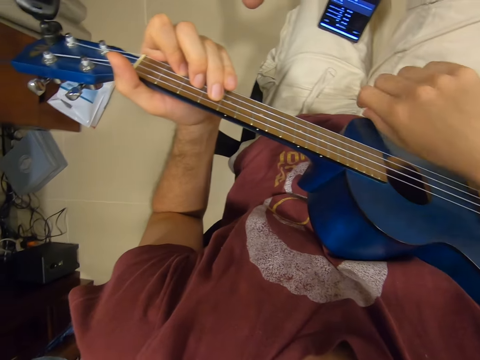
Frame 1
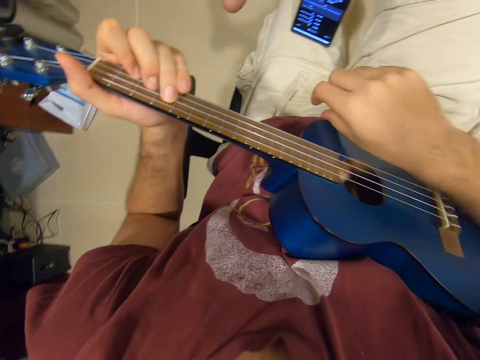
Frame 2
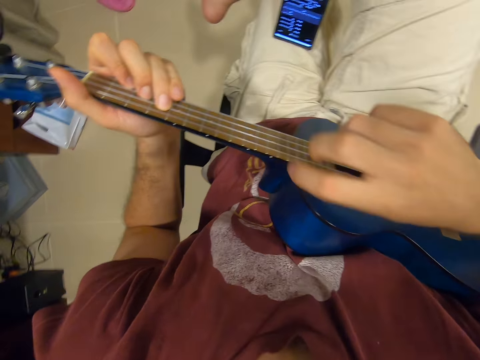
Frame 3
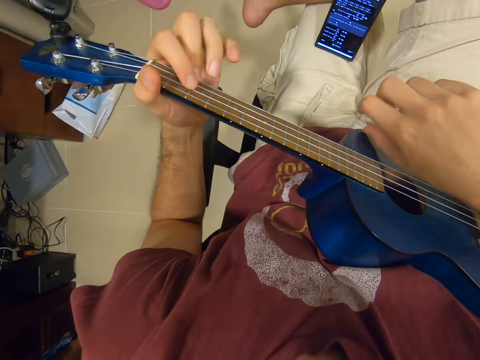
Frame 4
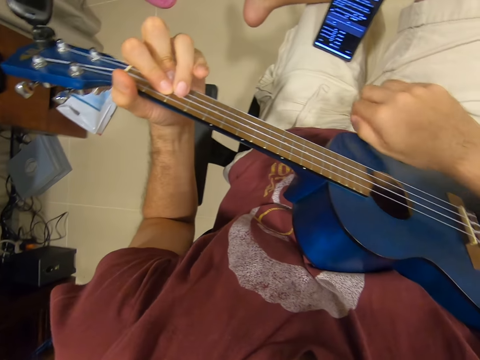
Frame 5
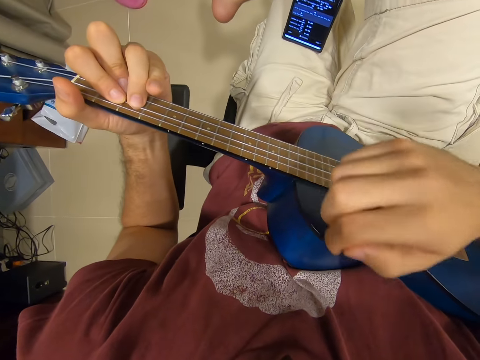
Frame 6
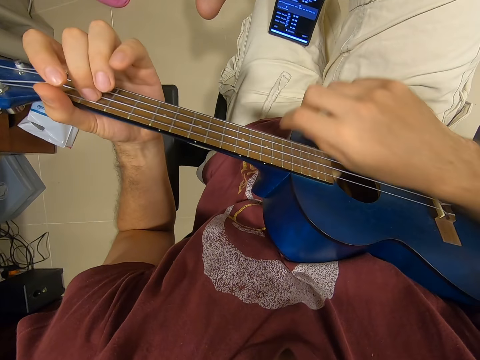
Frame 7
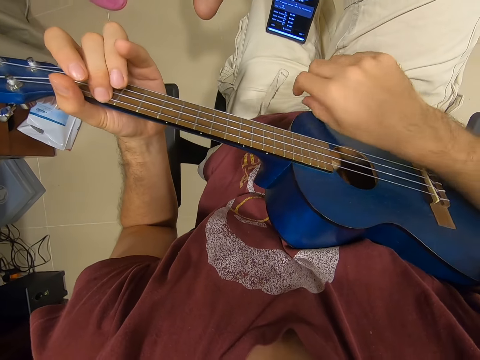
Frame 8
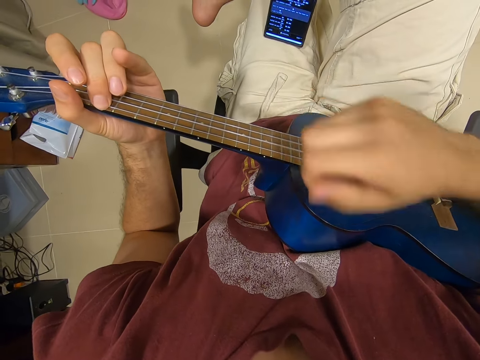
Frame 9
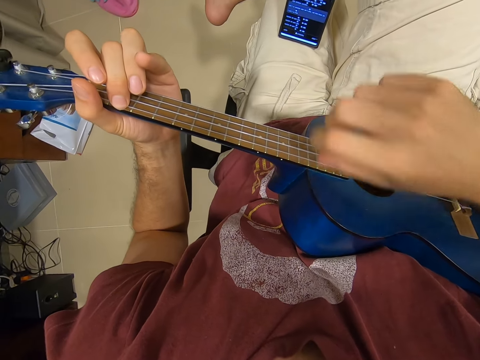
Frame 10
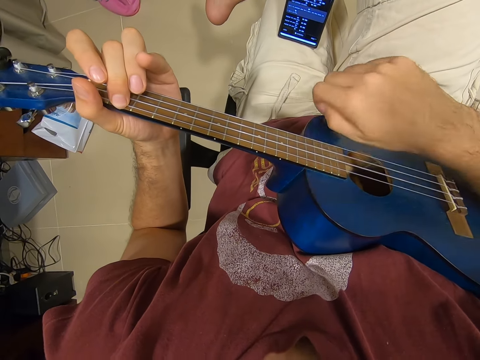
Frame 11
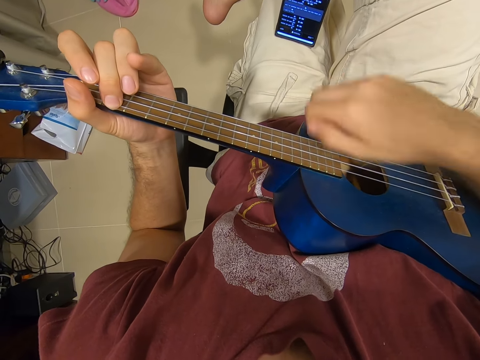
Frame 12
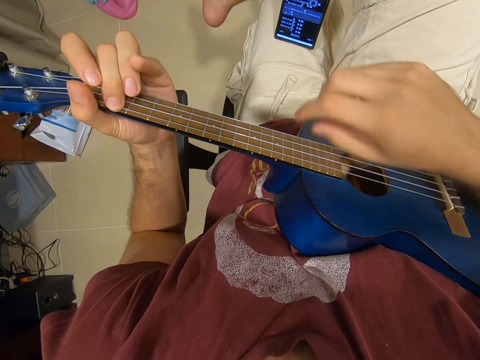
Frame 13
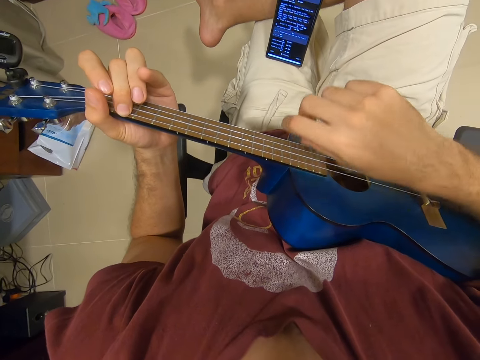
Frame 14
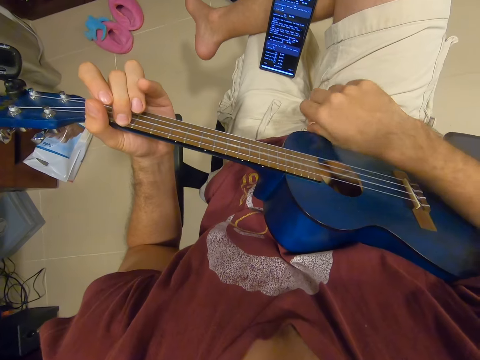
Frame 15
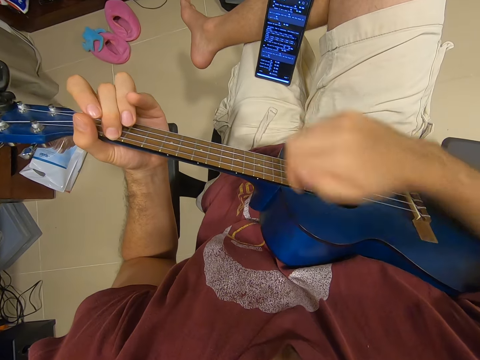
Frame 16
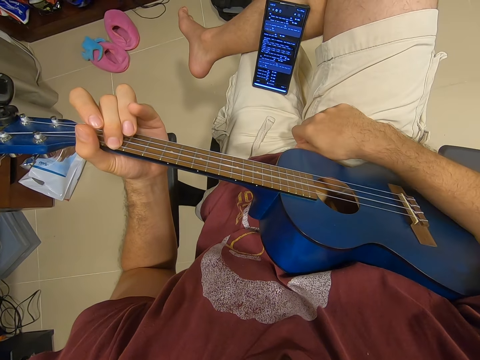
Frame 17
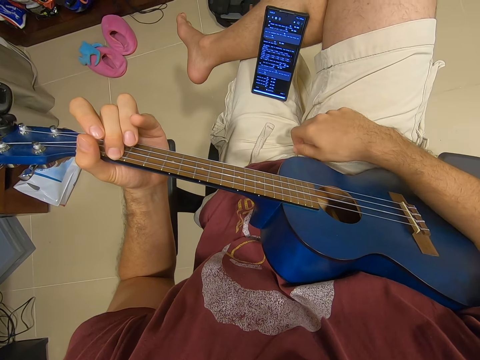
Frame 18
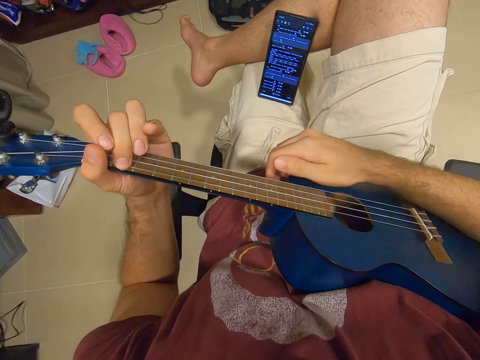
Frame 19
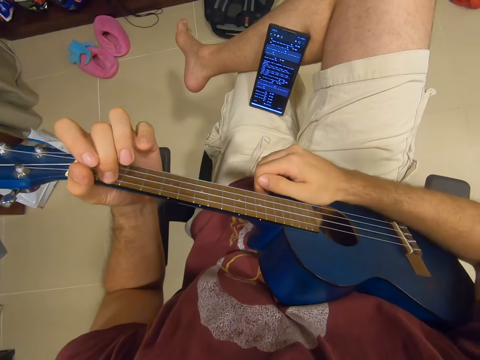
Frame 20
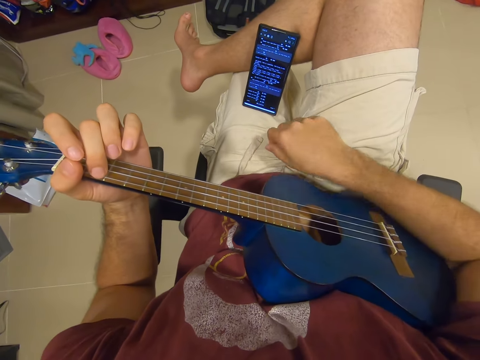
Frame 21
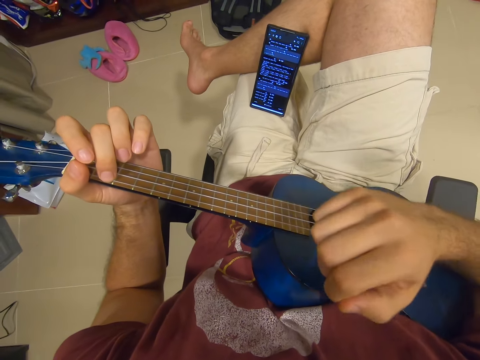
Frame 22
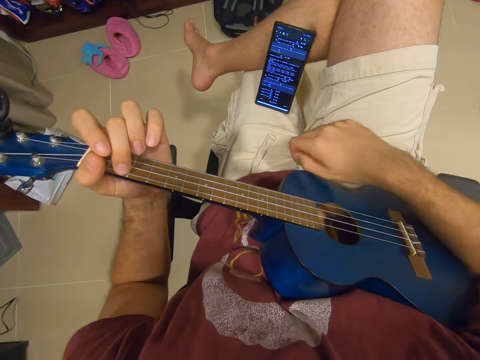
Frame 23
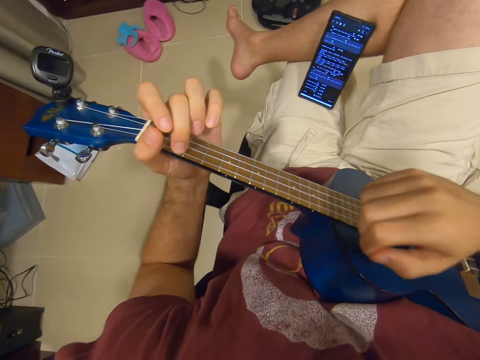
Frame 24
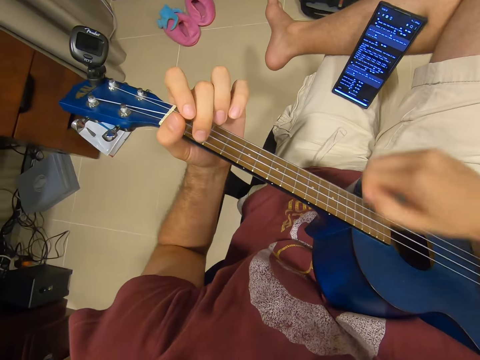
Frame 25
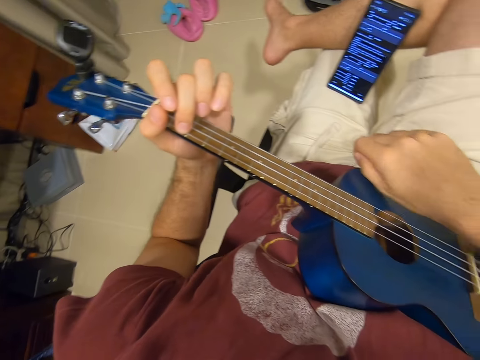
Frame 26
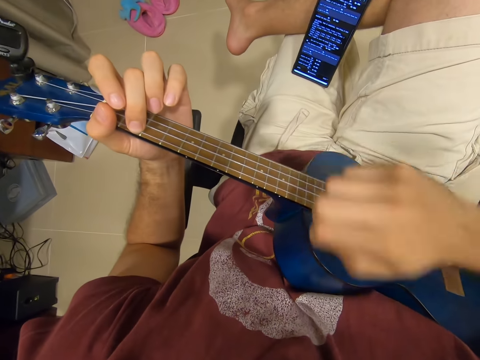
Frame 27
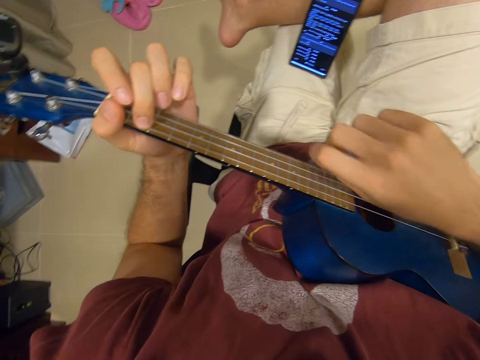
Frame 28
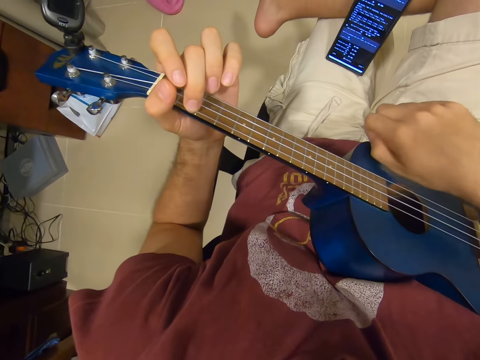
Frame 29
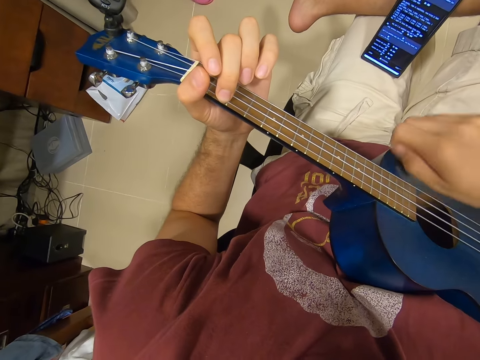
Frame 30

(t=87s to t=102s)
The camera wearer refers to the phone. They play the guitar.

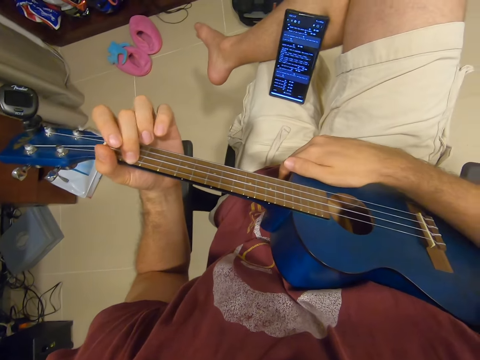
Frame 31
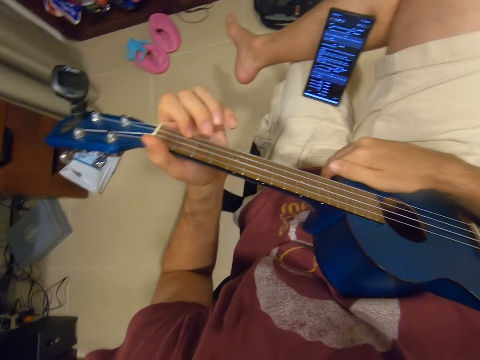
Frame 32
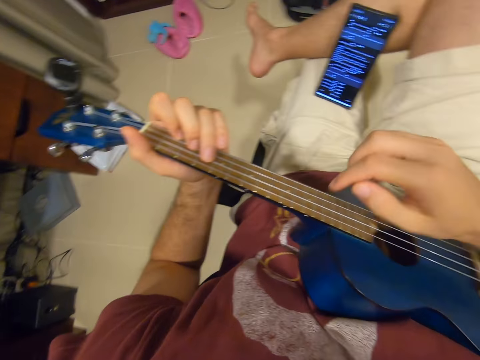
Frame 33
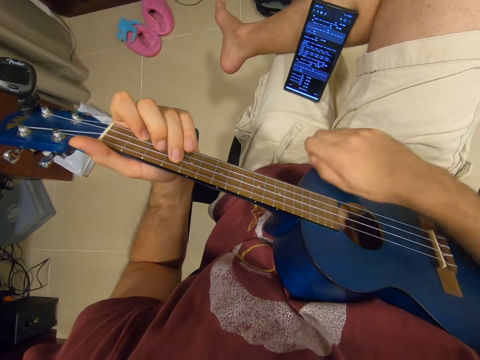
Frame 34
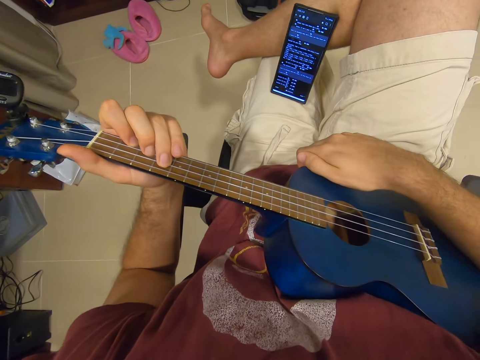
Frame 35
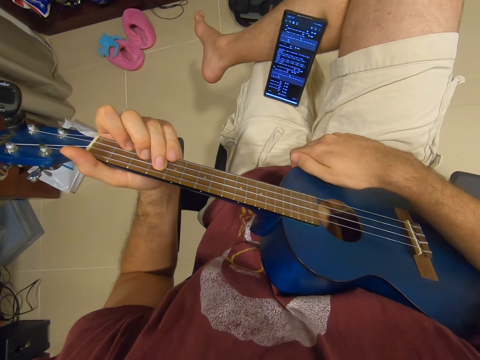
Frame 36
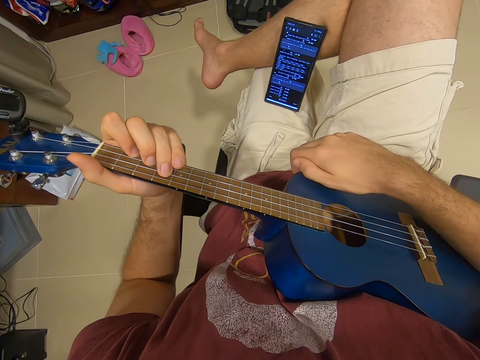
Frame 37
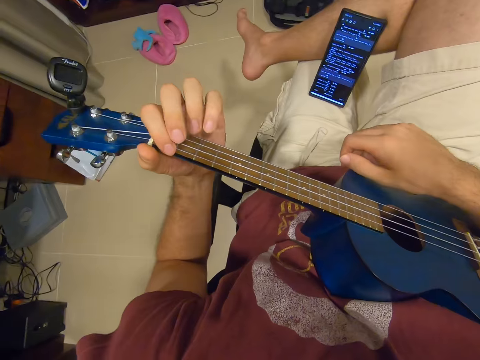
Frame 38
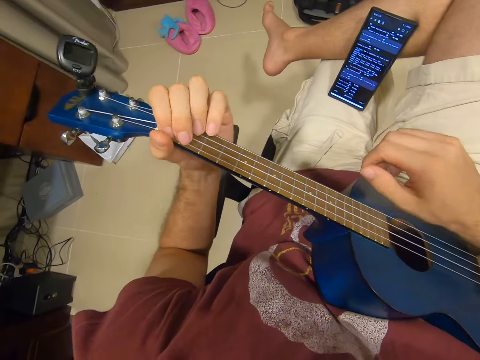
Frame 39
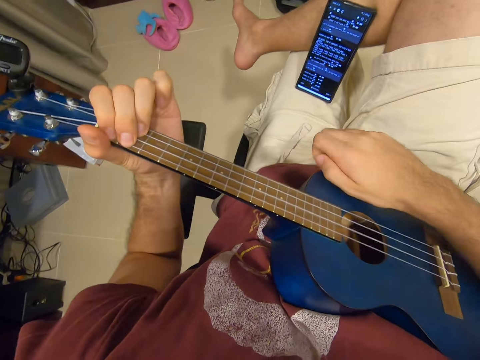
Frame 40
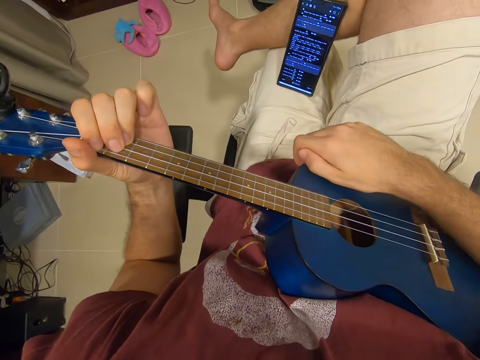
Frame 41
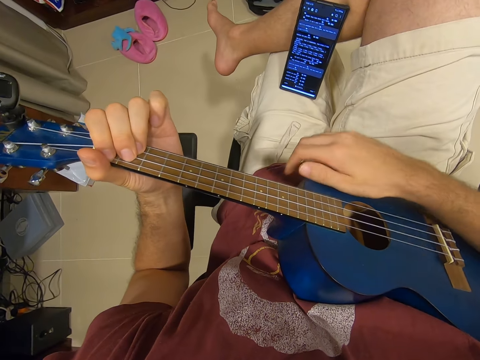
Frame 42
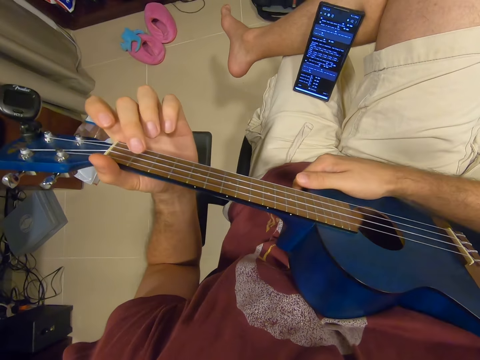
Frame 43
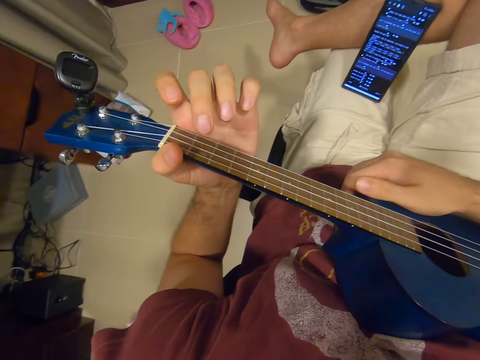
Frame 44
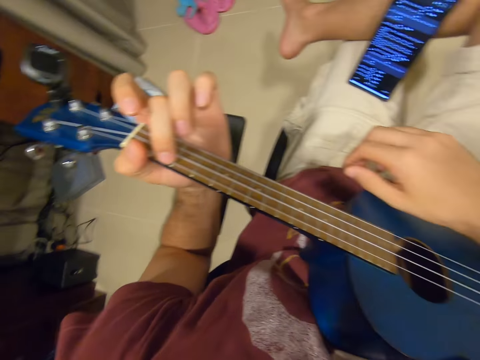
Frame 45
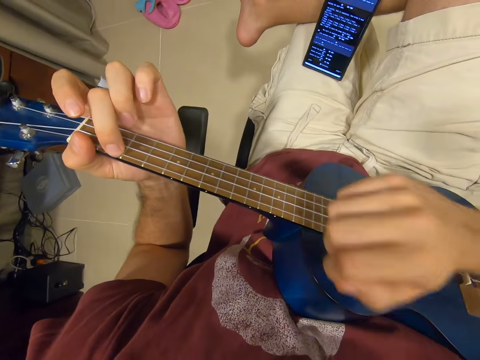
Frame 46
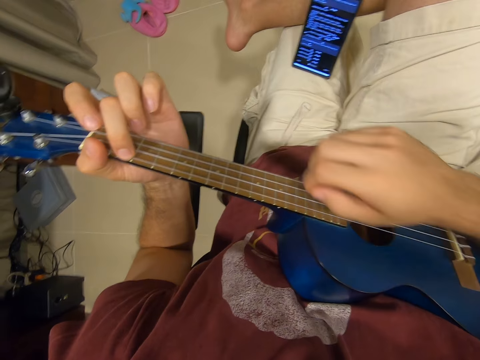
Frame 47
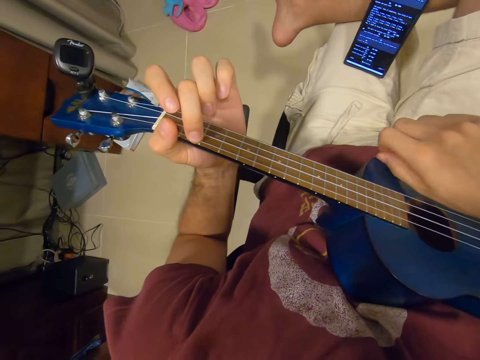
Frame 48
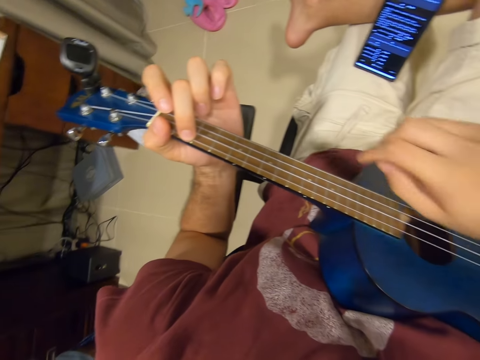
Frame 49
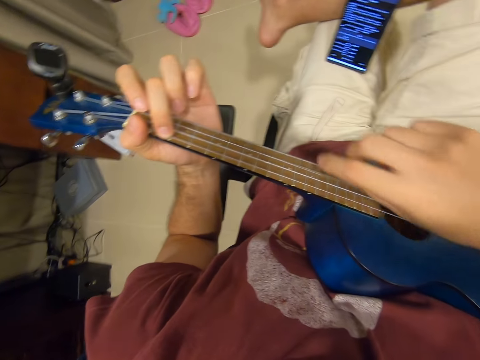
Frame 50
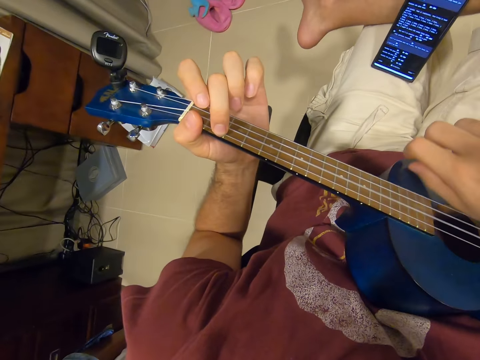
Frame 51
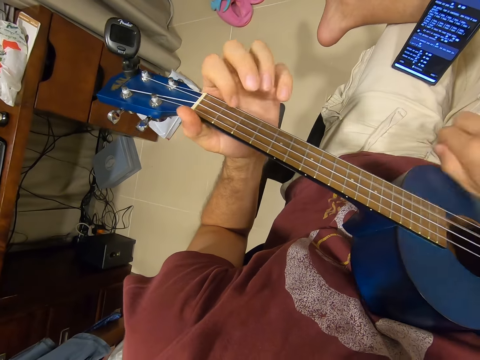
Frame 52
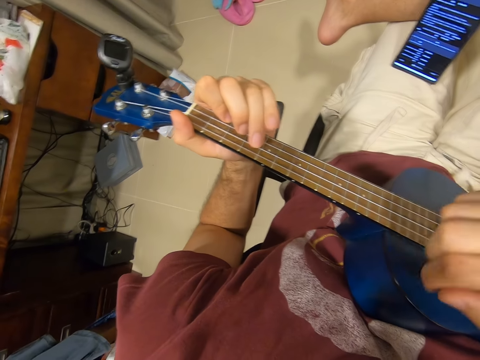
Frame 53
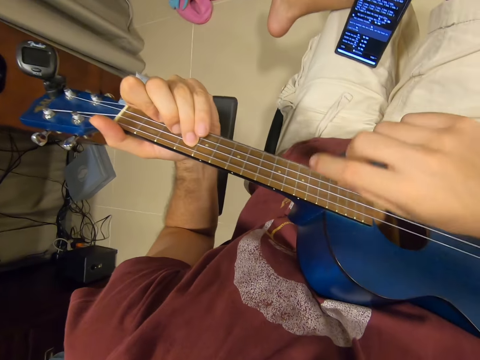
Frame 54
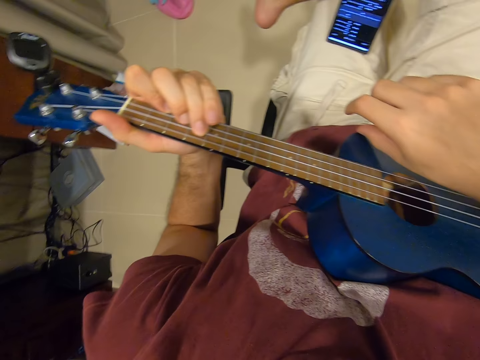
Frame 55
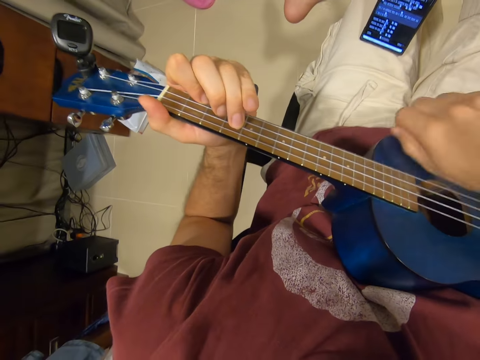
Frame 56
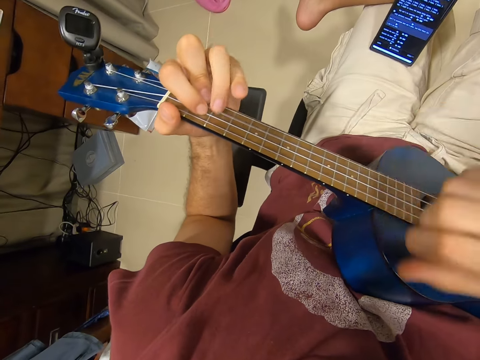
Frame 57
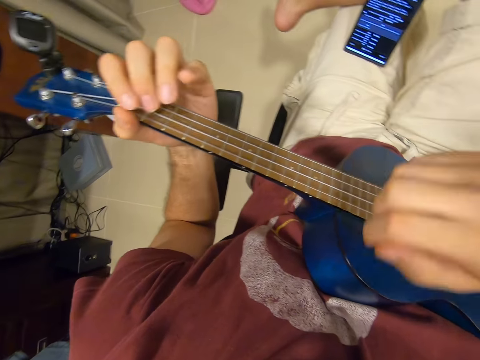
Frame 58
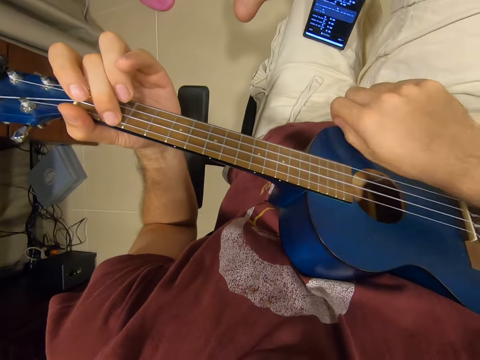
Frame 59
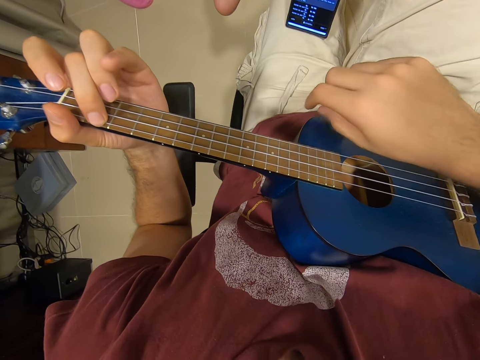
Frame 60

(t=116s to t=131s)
The camera wearer refers to the phone. He plays the guitar. He refers to the phone. He plays the guitar. He adjusts the guitar on his waist. He plays the guitar.
